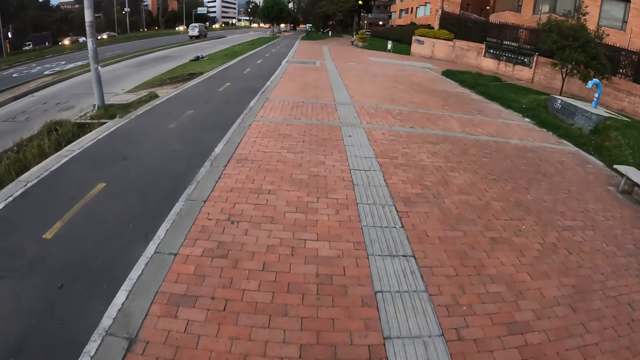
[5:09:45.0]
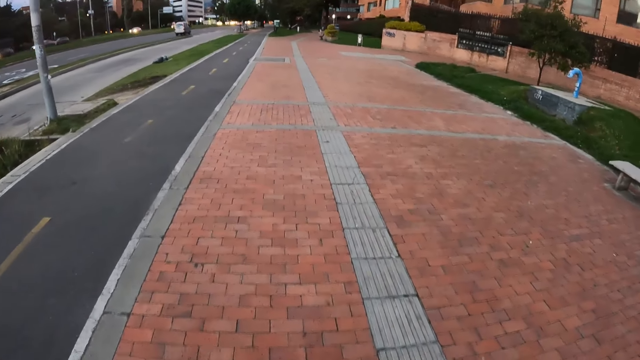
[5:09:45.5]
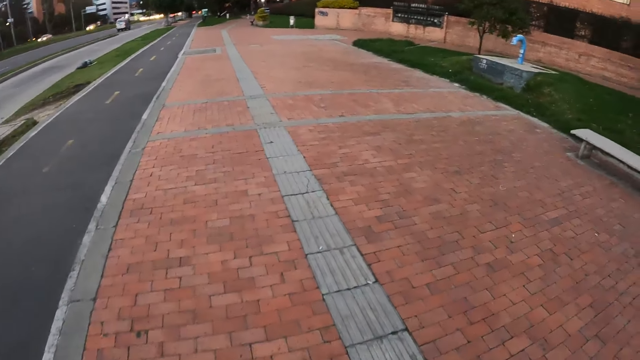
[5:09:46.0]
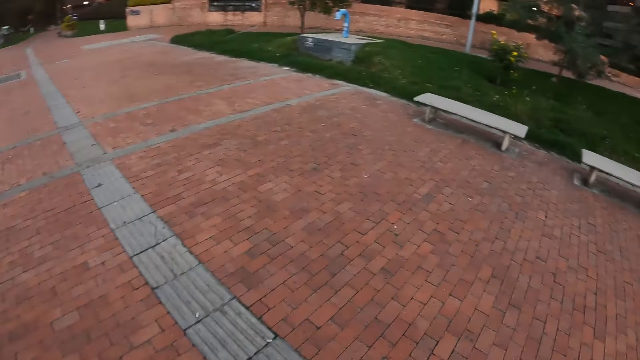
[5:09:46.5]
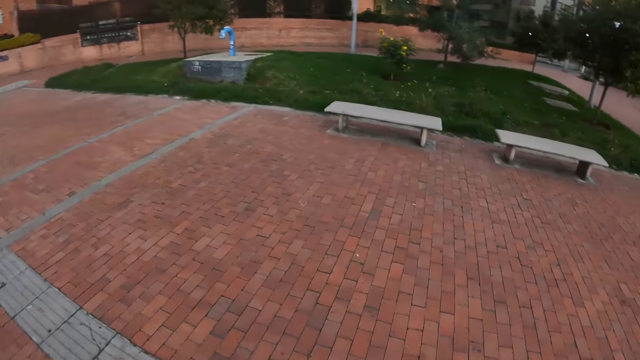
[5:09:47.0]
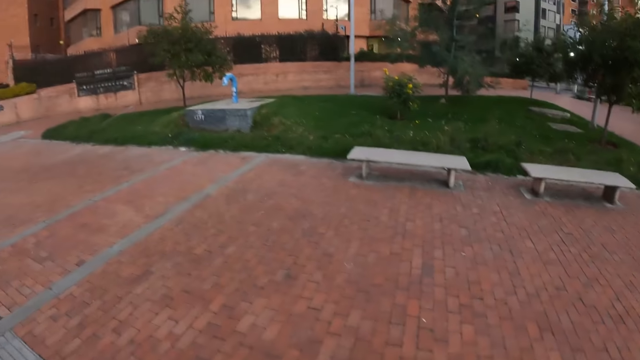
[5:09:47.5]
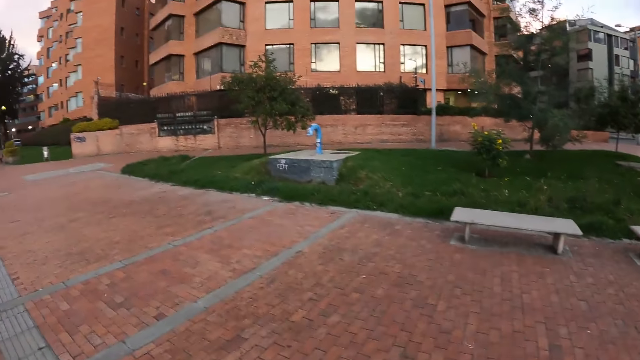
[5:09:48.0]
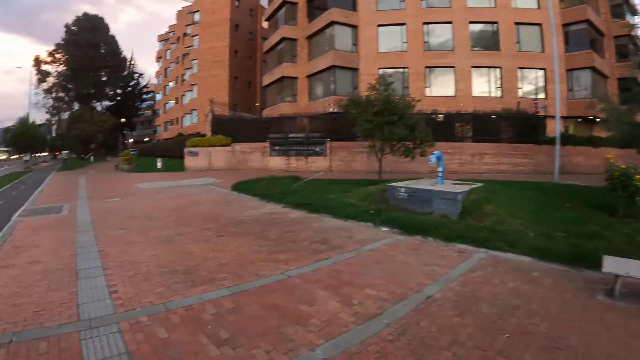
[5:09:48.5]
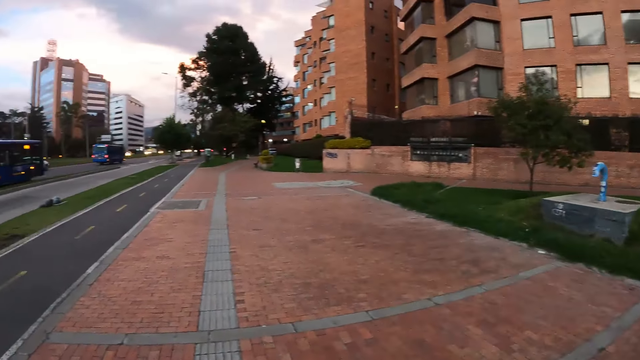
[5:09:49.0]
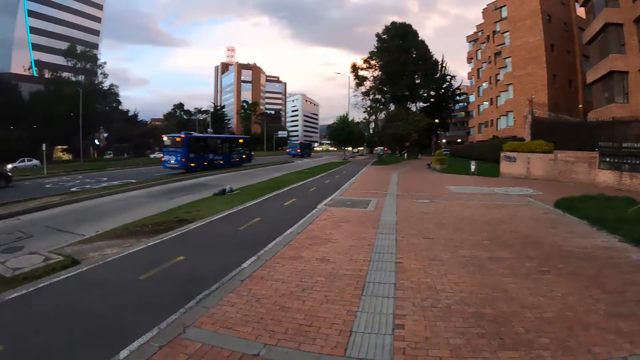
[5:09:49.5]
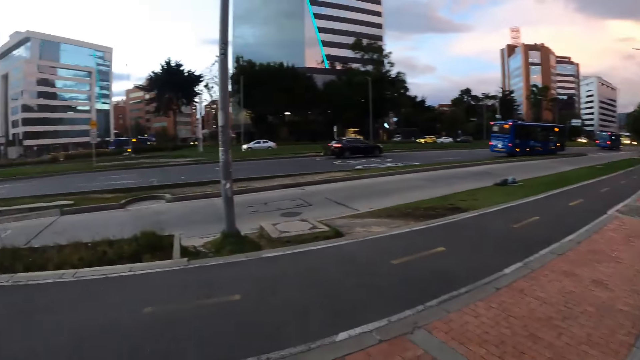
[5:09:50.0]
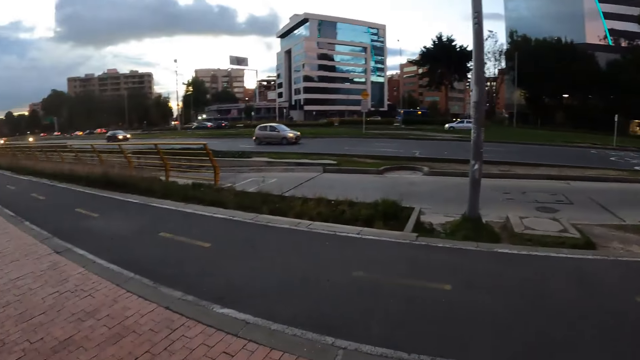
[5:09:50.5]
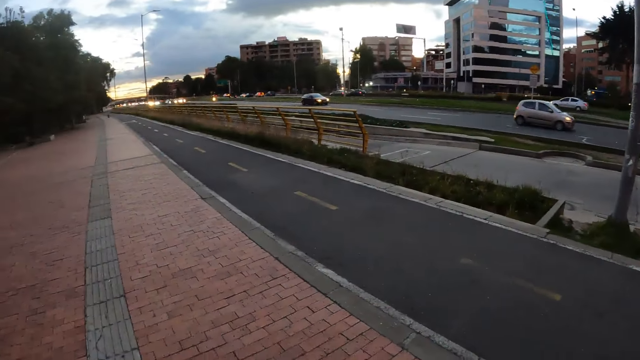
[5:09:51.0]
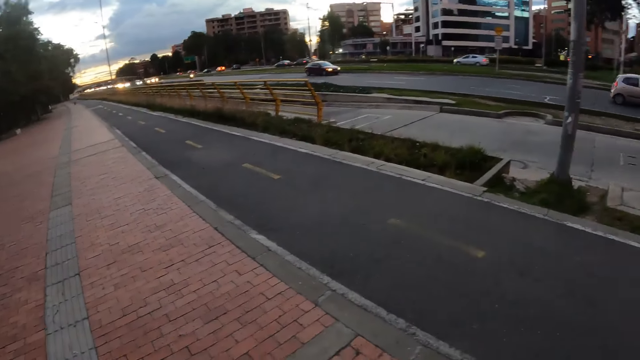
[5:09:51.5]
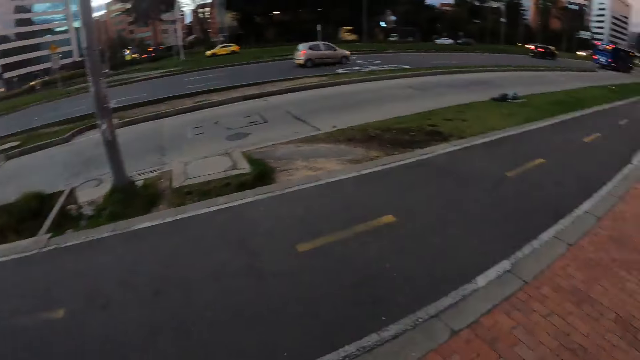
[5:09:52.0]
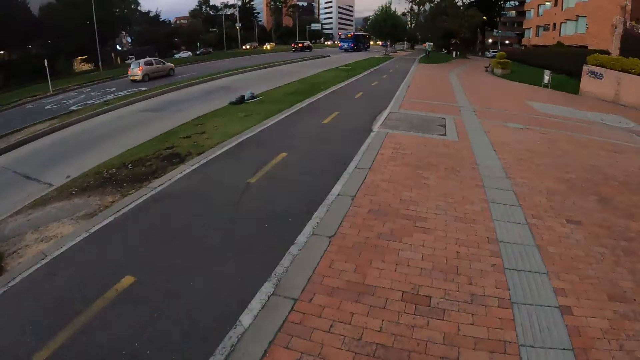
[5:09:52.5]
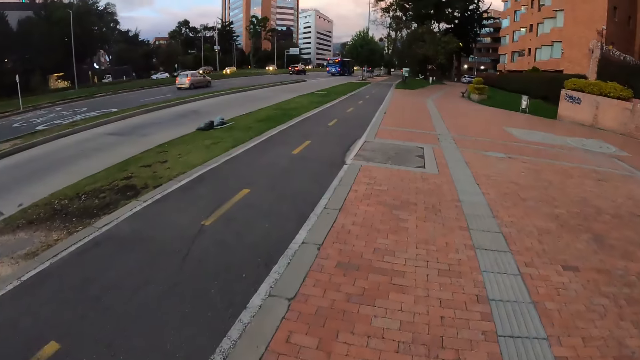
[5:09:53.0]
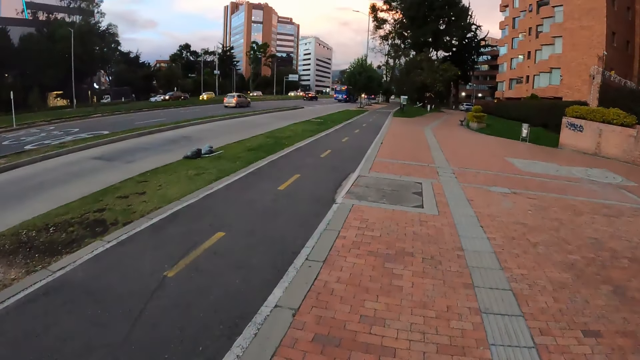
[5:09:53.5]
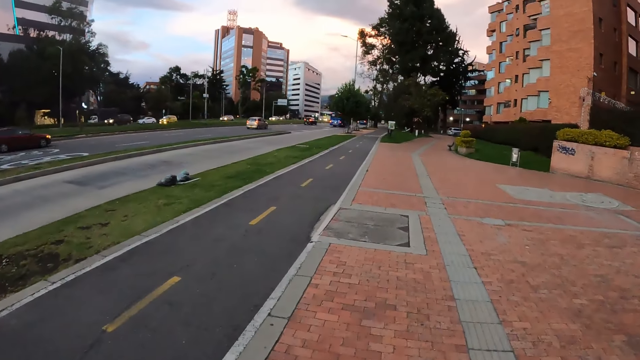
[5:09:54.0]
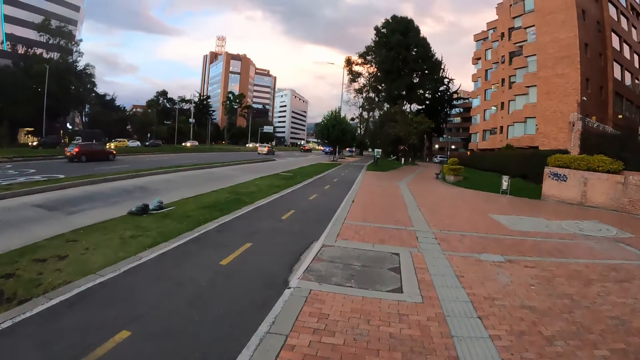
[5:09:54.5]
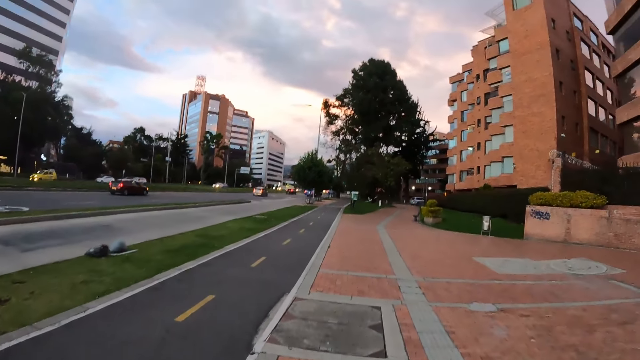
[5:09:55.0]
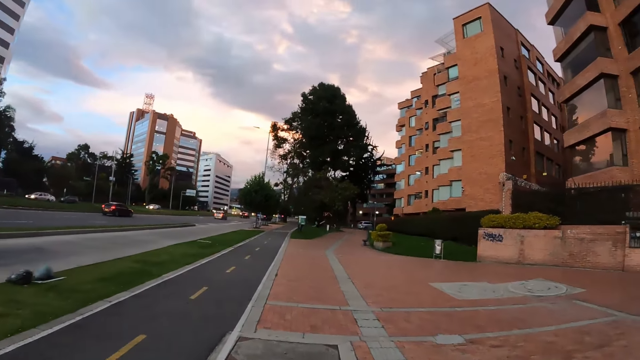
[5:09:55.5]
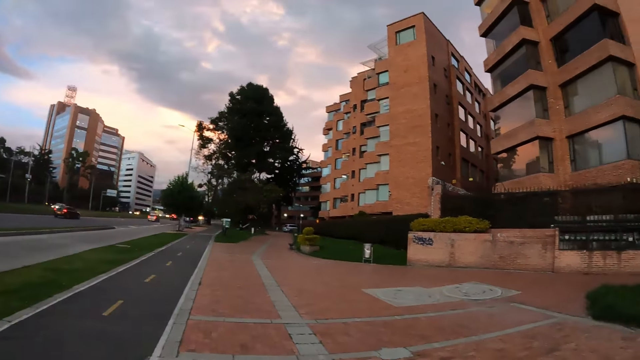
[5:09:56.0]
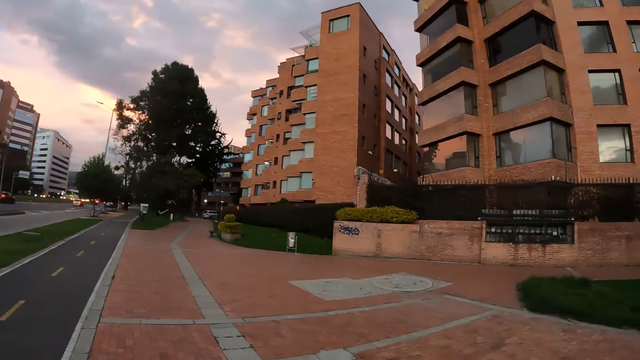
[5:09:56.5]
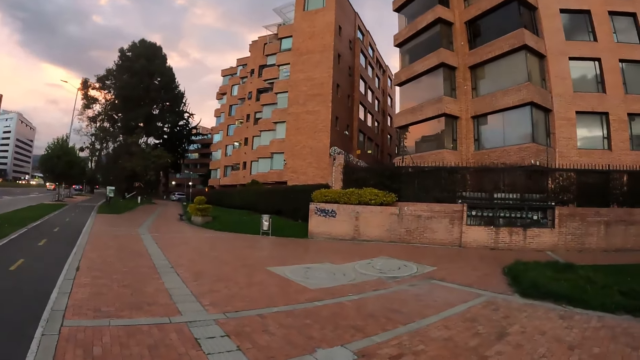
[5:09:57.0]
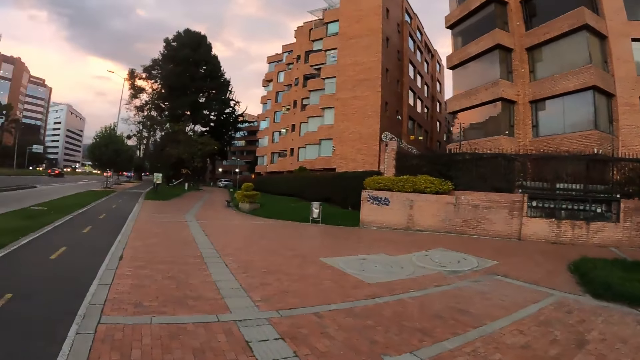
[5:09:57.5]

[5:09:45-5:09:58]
The camera wearer looks around the pavement. They walk on the pavement. They look around the road. They walk on the pavement.

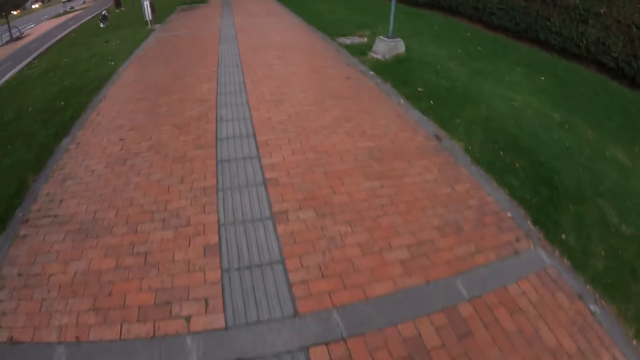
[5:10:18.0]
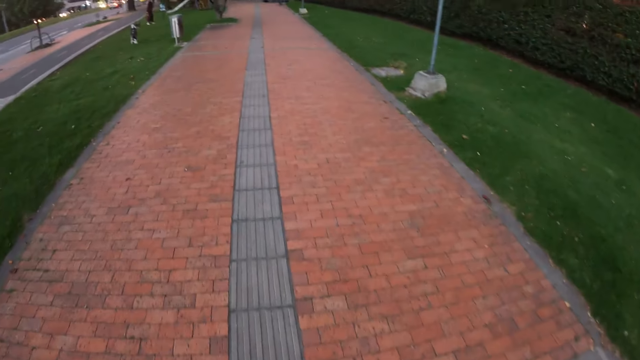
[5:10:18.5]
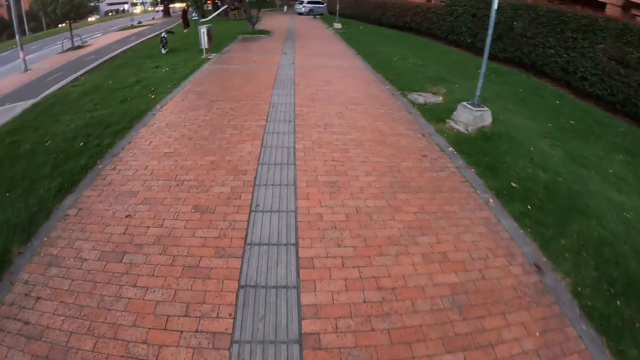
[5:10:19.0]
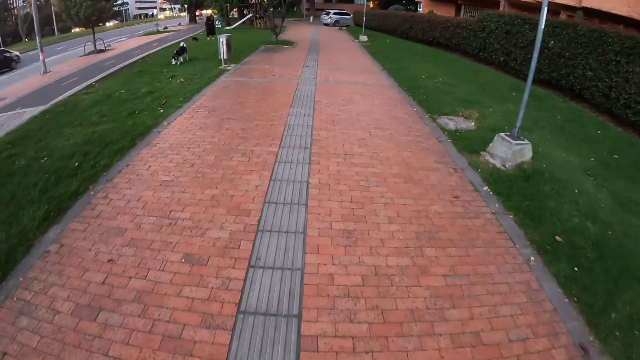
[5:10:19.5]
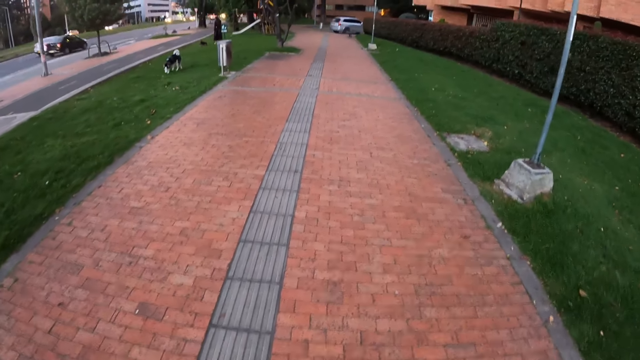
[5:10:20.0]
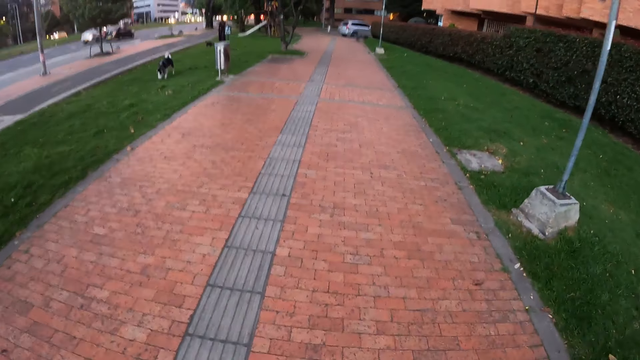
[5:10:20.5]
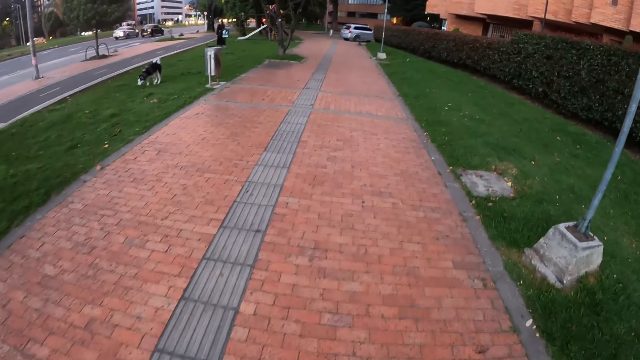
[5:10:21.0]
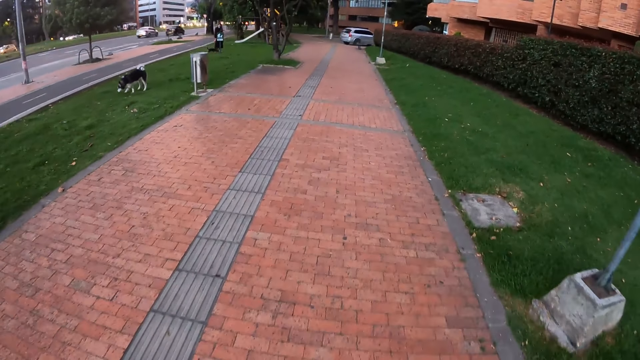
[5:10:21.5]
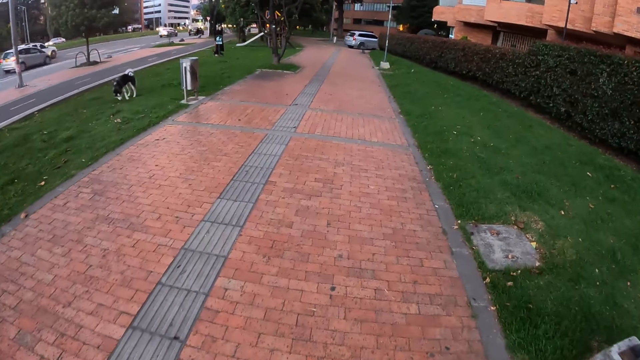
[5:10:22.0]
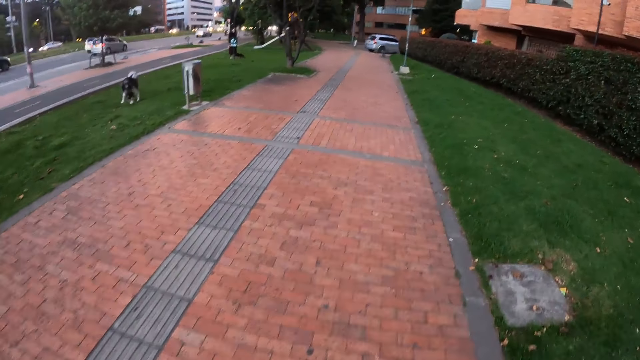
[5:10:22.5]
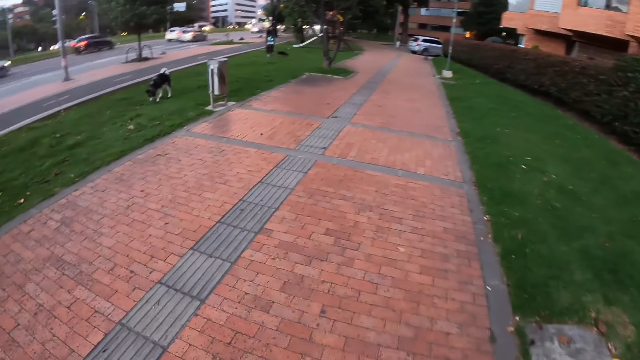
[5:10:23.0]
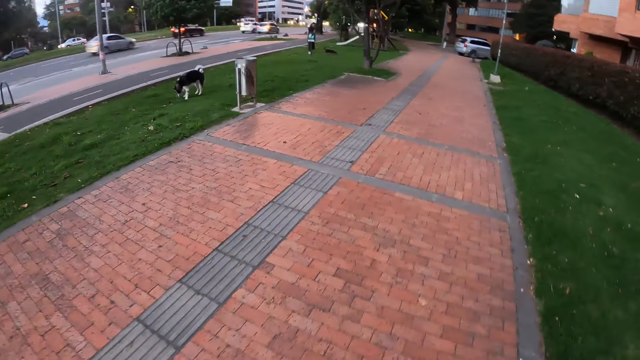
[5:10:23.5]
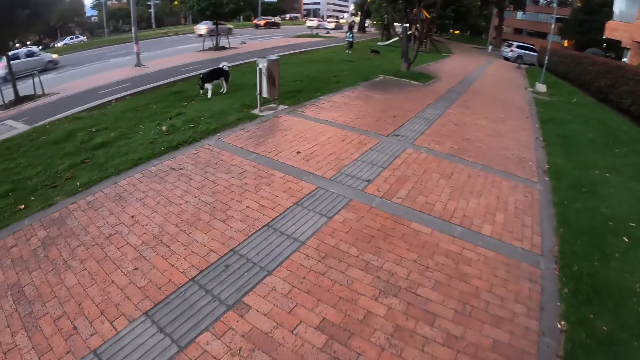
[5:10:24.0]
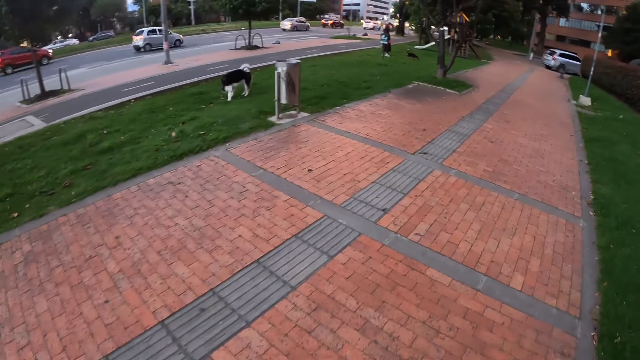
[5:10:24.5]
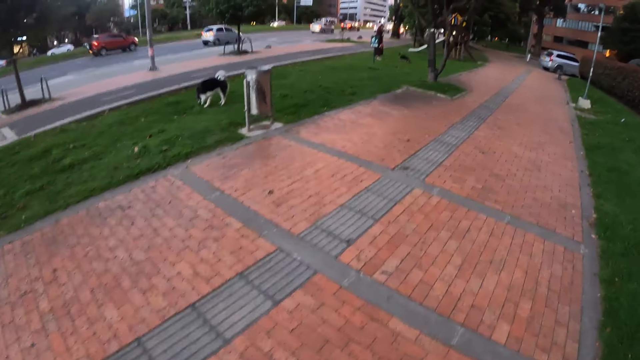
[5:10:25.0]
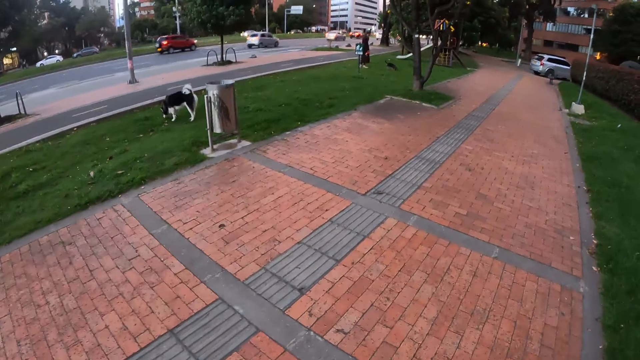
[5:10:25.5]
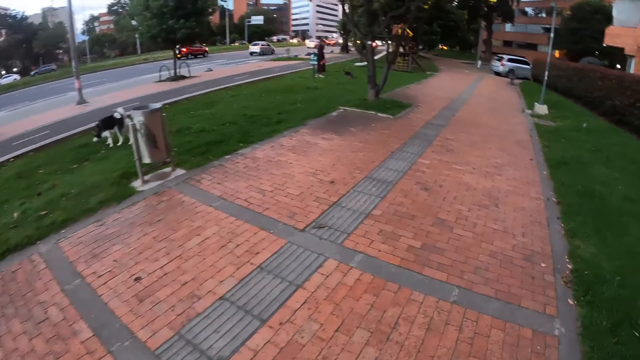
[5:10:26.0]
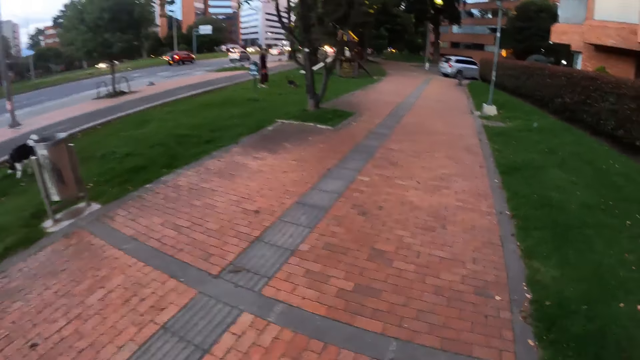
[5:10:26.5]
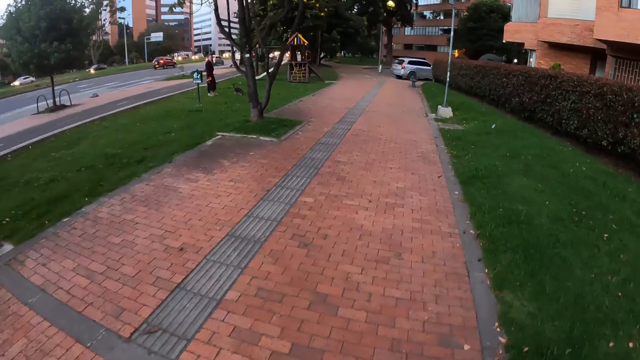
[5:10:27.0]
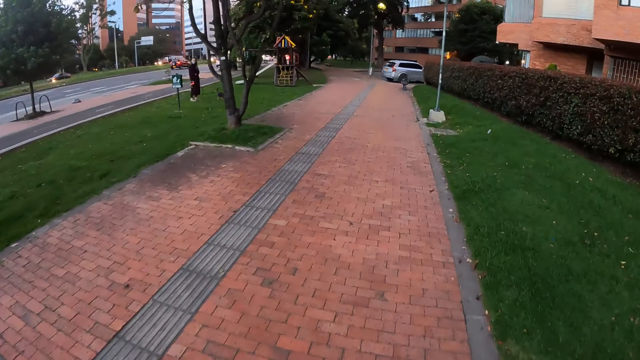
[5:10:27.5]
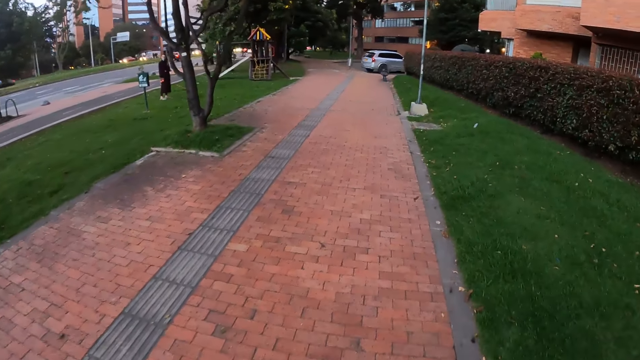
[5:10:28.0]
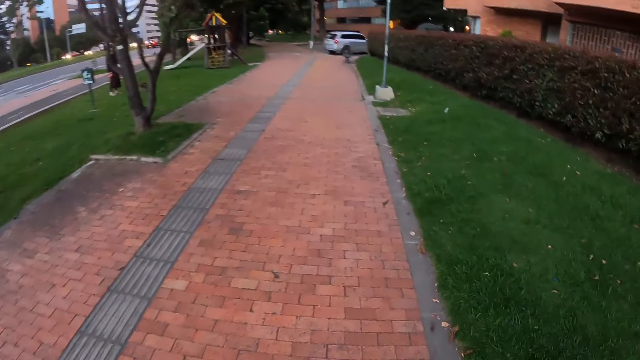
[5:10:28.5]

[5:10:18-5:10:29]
The dog sniffs the lawn.
